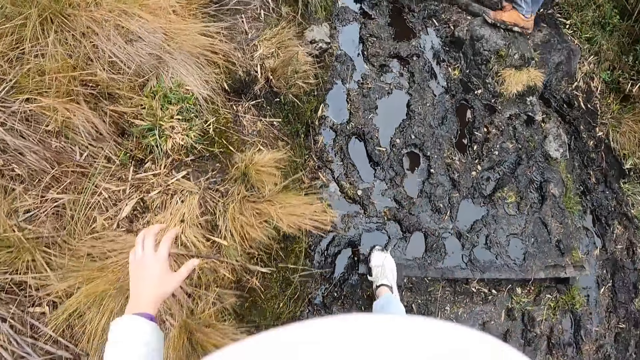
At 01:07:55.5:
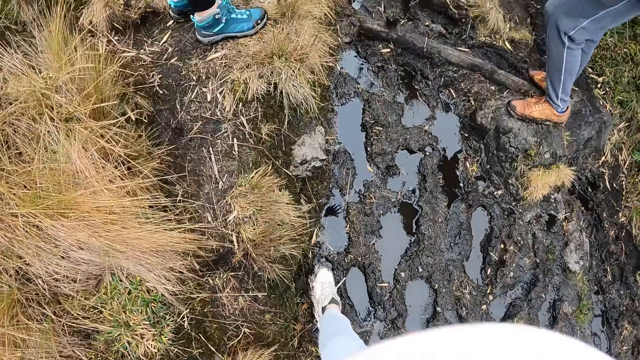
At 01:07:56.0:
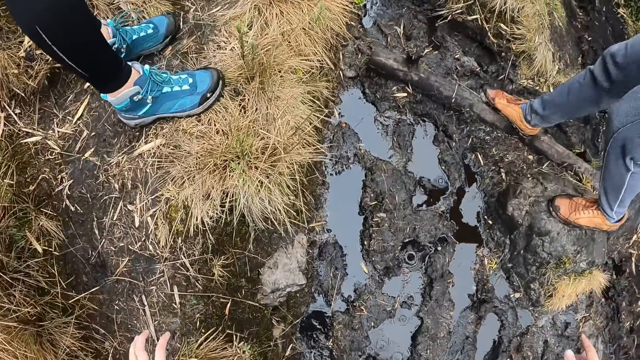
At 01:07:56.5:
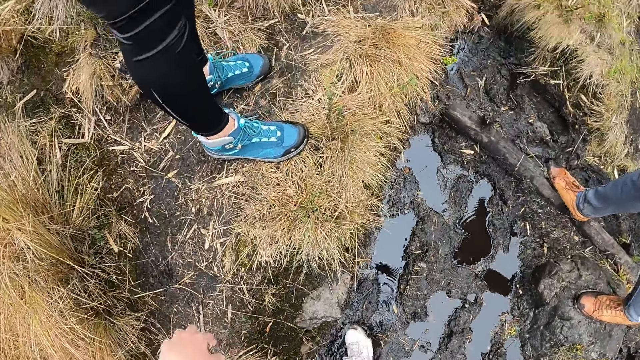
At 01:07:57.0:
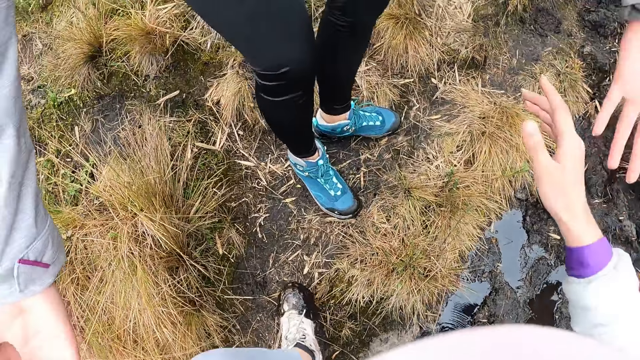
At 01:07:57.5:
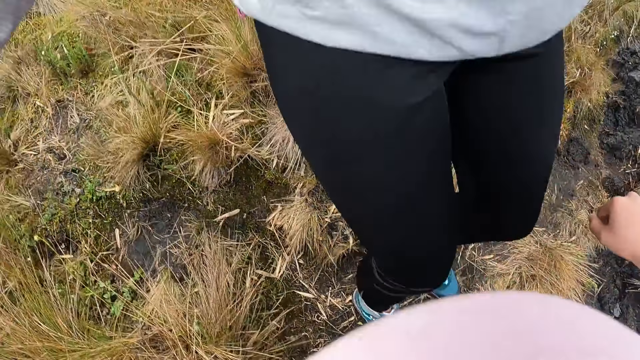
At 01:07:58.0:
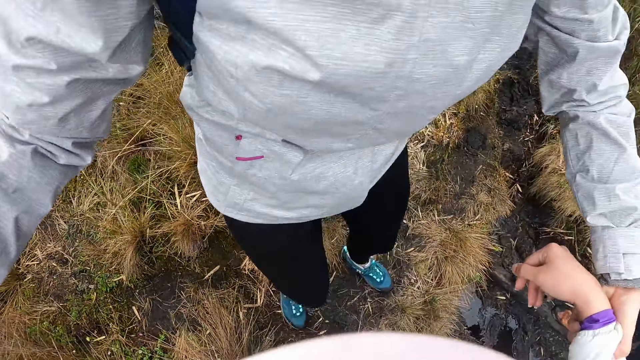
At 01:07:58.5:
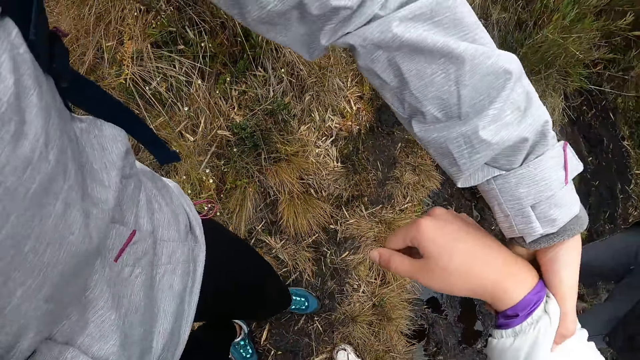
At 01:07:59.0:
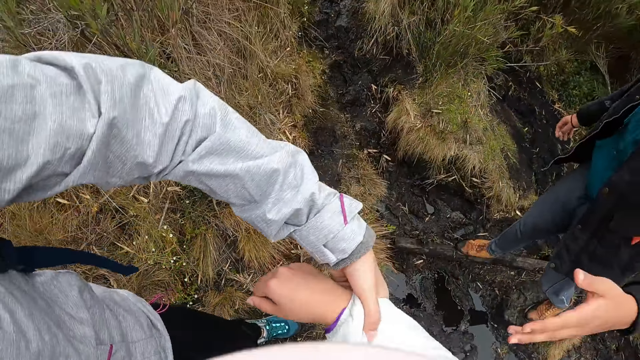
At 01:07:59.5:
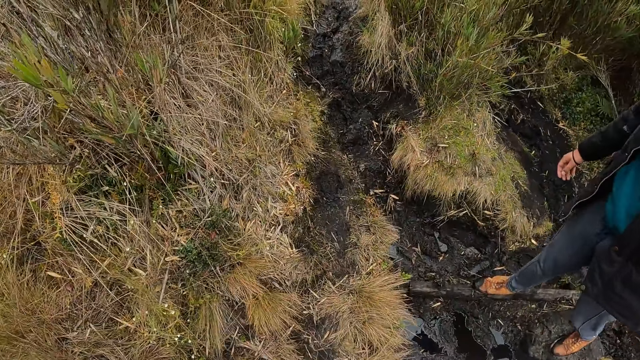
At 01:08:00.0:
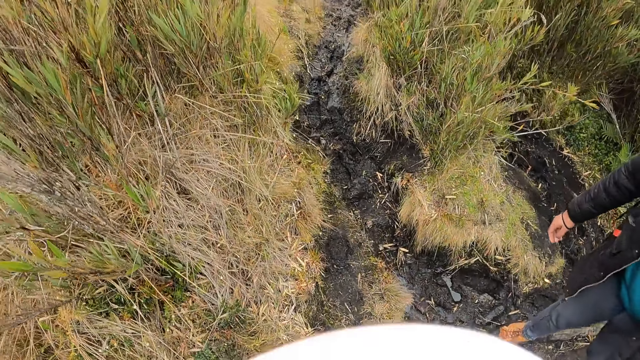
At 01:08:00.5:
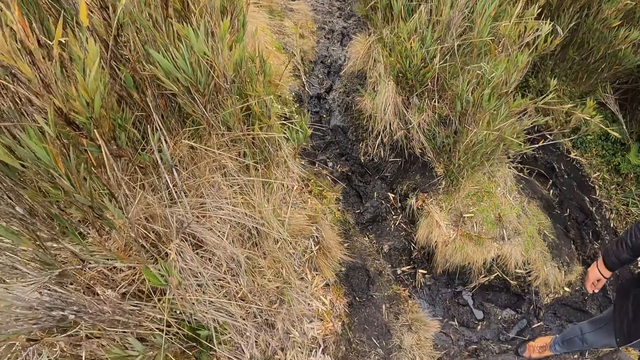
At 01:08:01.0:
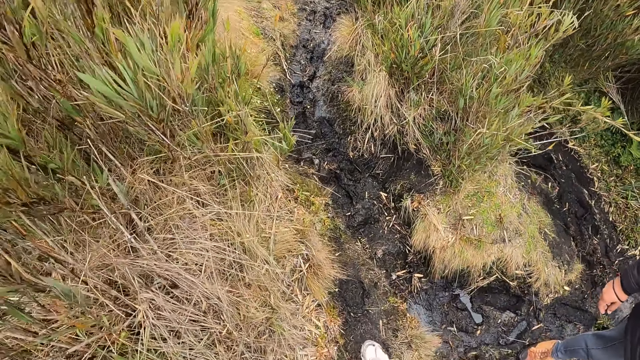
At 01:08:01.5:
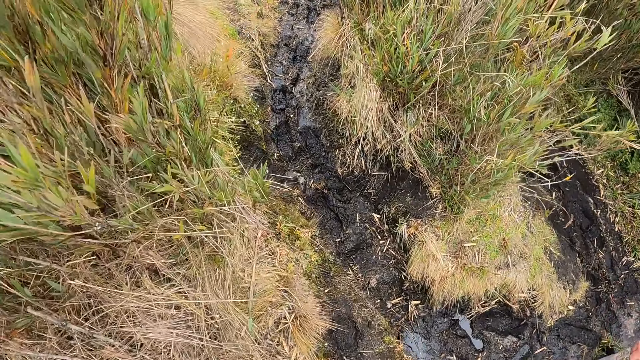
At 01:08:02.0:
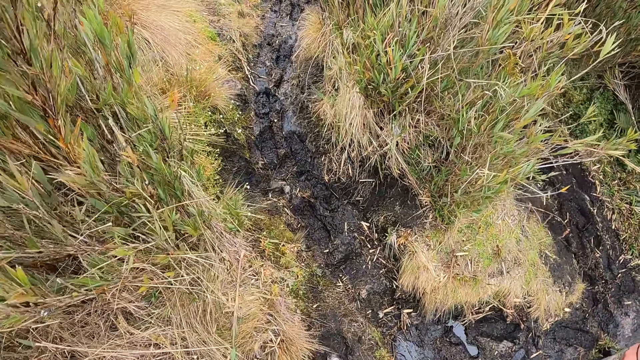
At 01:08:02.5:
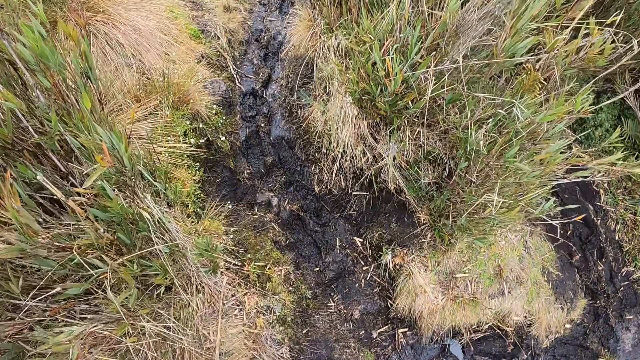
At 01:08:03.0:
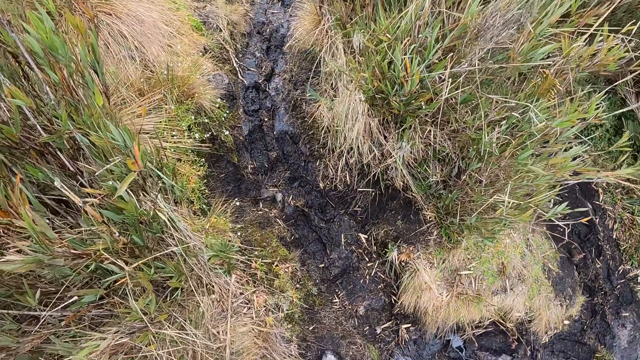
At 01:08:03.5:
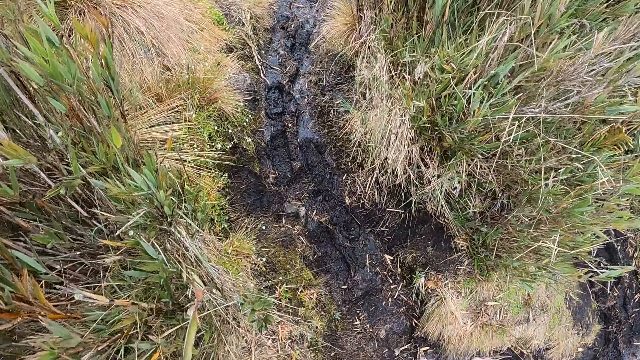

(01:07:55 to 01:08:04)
A woman holds the camera wearer's left hand with her right hand. The woman holds the camera wearer's right hand with her left hand.

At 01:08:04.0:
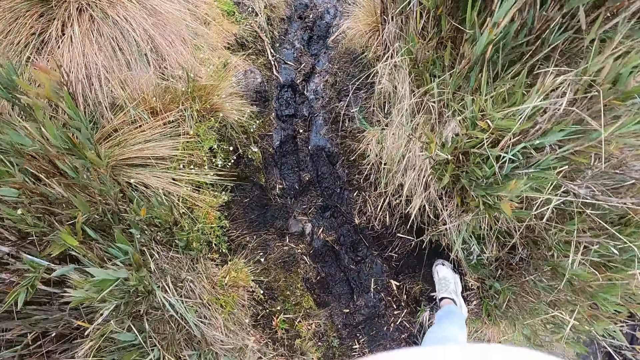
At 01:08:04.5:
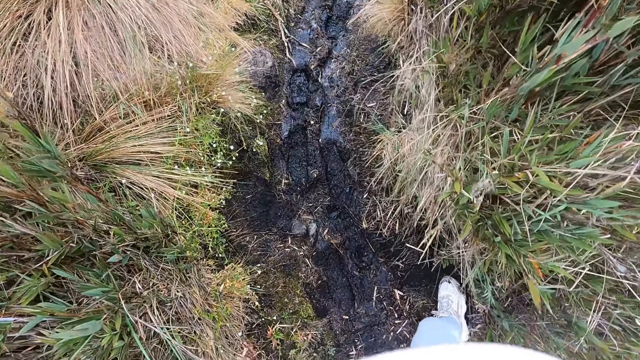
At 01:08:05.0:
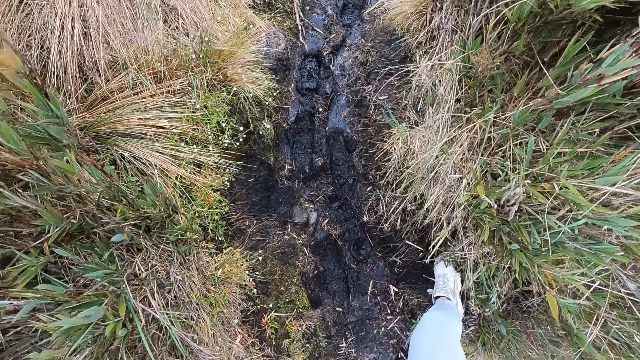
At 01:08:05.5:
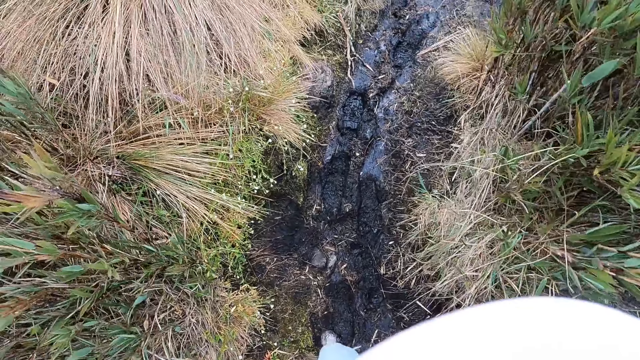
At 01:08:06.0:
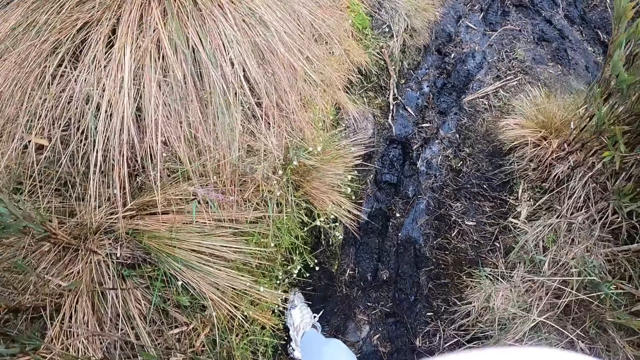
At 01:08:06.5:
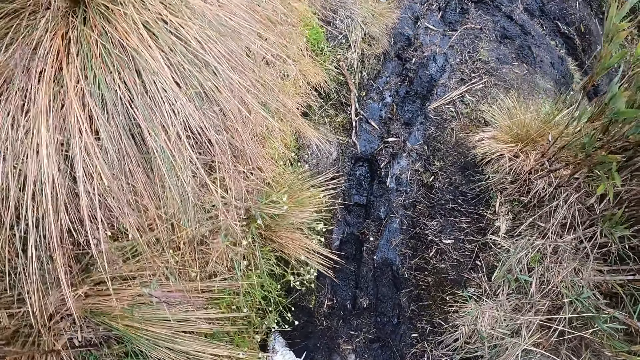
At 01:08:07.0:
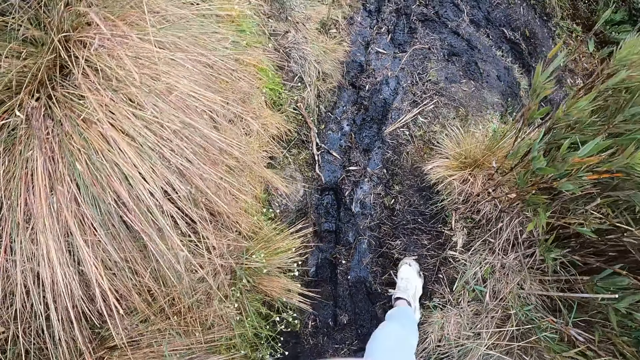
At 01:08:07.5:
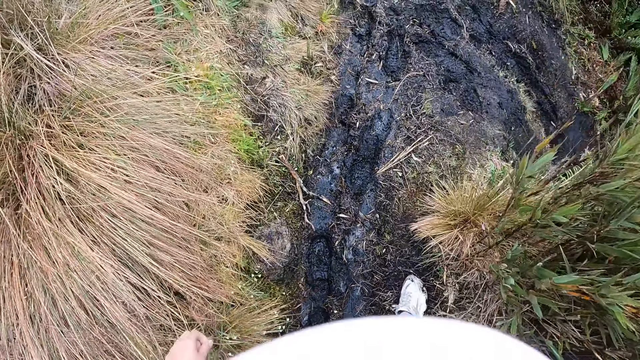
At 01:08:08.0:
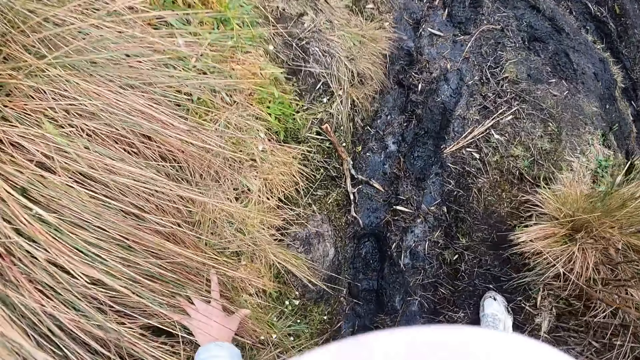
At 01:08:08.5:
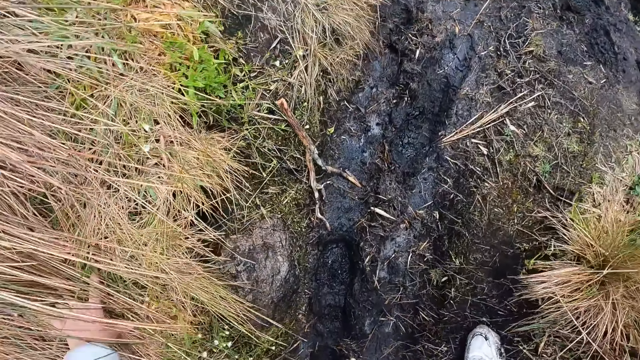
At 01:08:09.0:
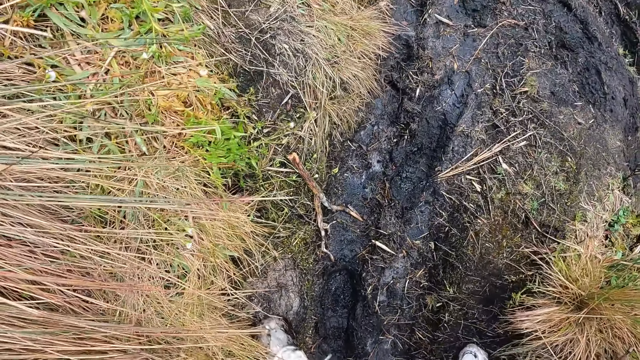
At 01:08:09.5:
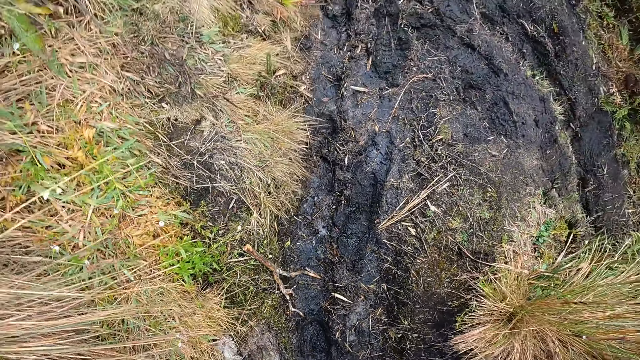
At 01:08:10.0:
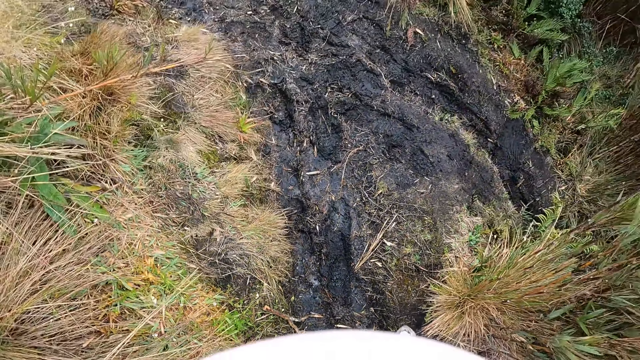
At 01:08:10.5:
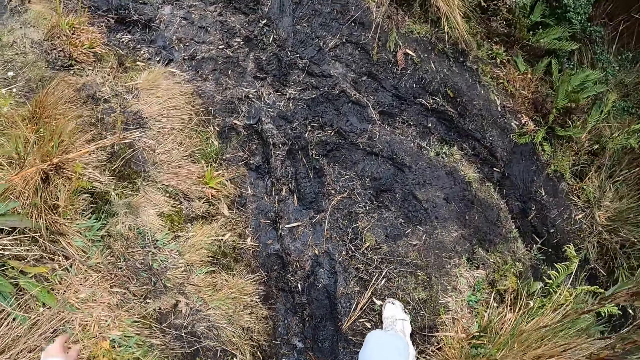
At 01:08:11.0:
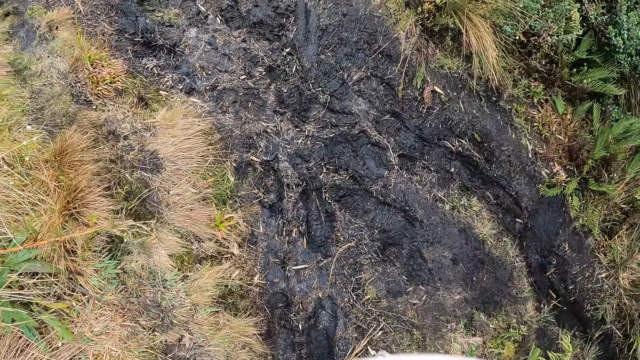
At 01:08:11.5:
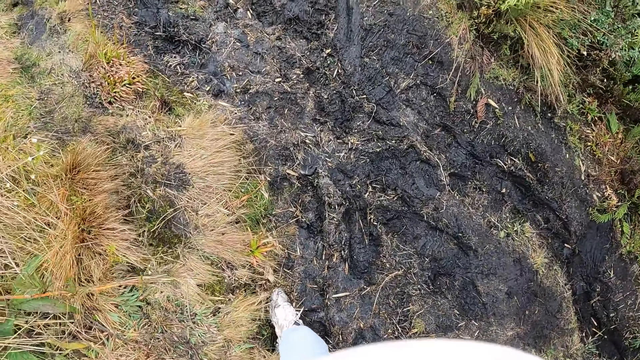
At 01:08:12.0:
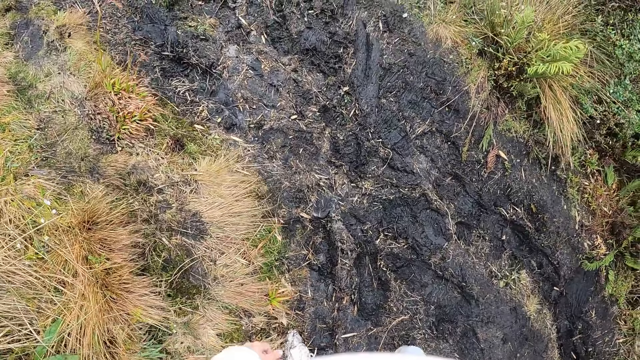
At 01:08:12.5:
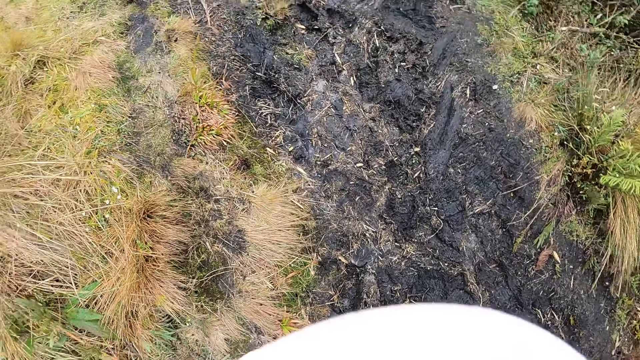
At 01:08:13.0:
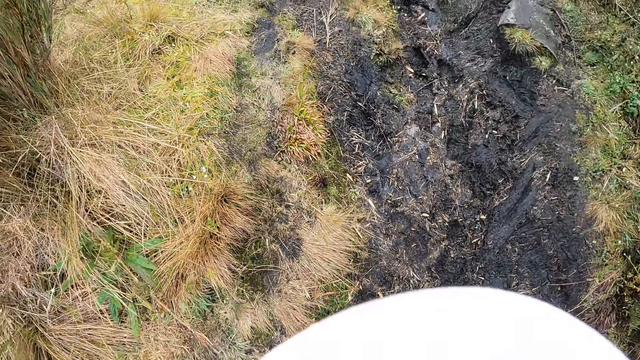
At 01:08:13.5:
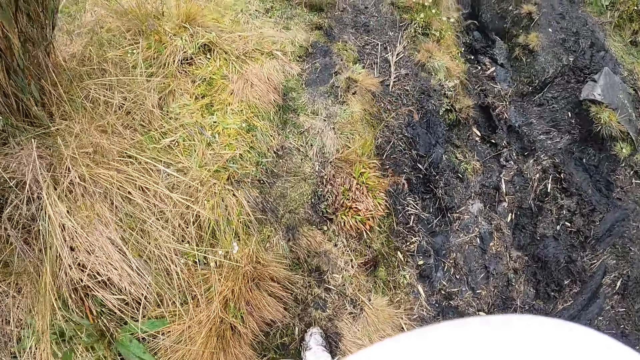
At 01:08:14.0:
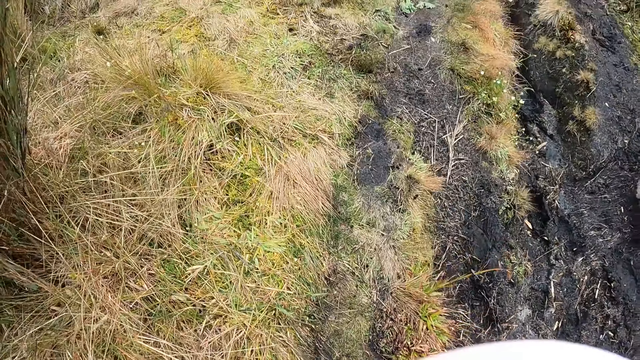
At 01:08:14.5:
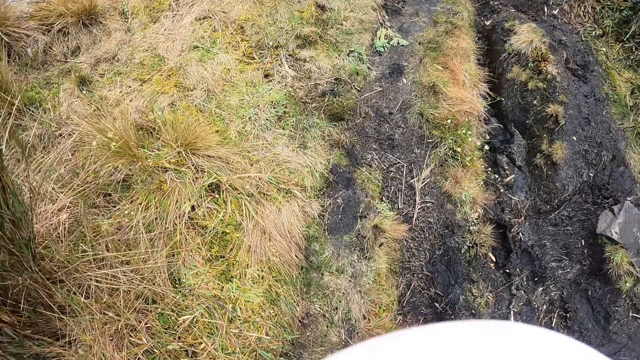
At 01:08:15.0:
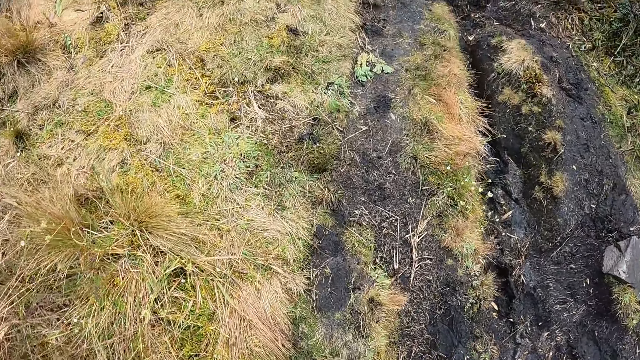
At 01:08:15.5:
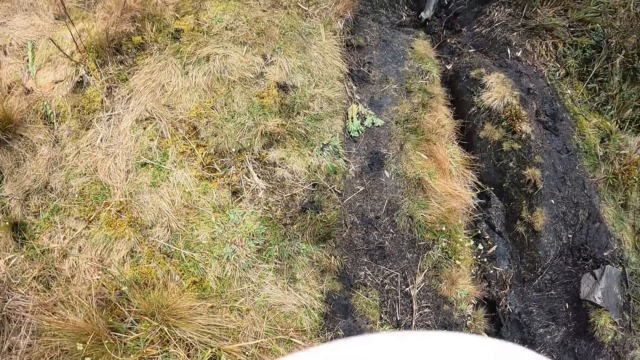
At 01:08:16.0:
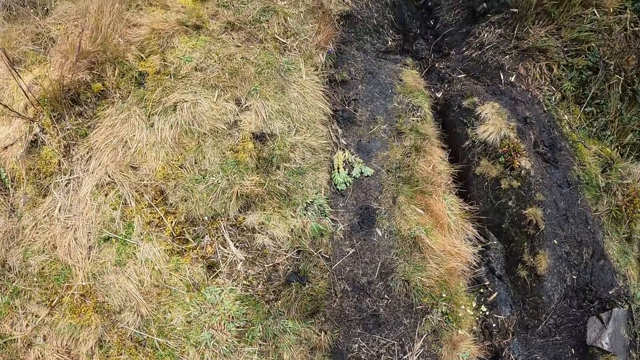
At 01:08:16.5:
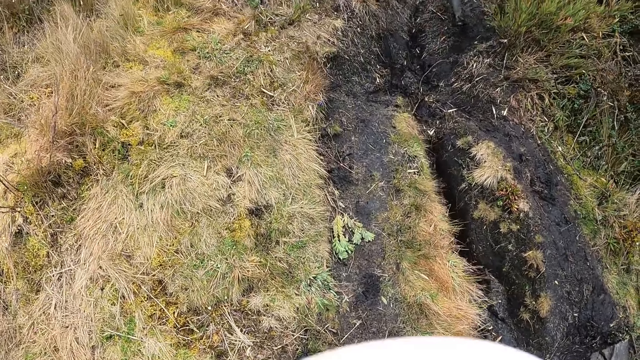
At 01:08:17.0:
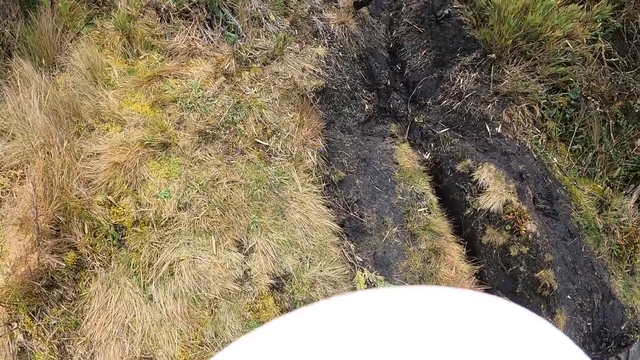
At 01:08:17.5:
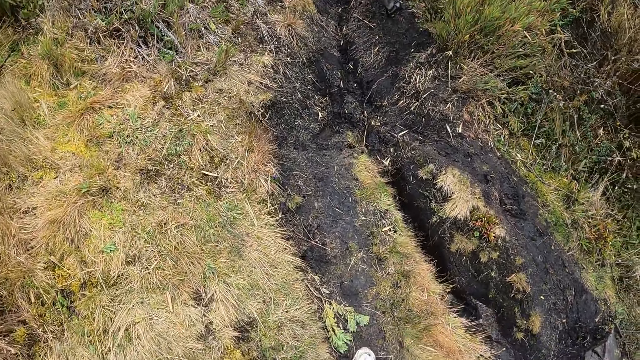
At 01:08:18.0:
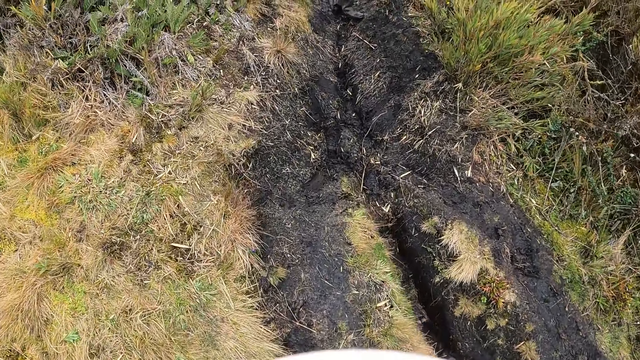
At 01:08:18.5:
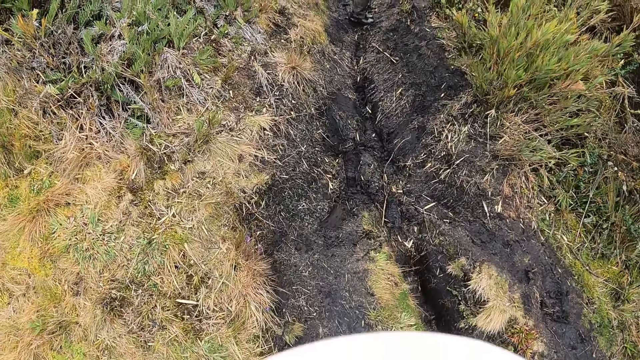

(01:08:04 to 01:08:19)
The camera wearer walks around. She touches a bunchgrass on the ground with her left hand. She walks through the muddy puddle on the hill.
